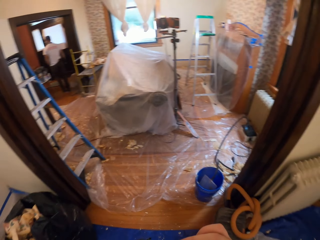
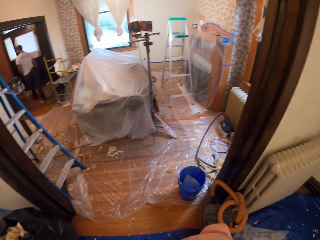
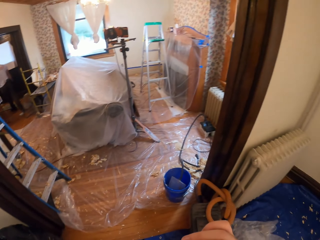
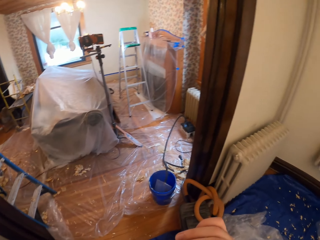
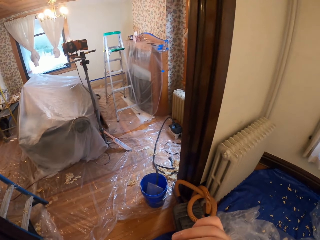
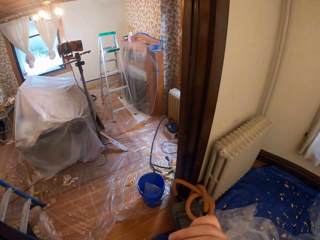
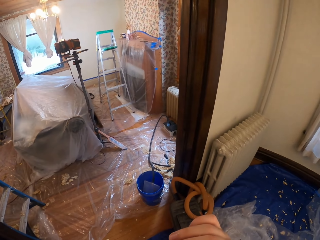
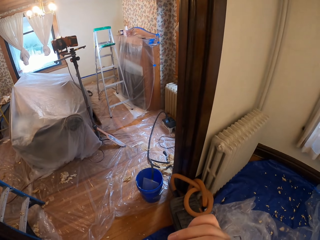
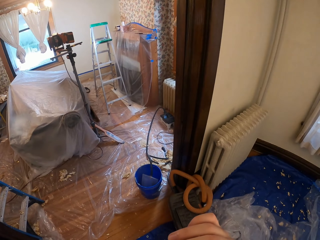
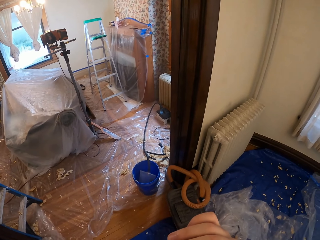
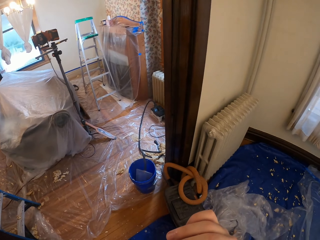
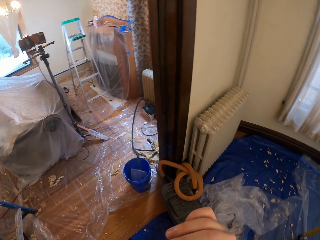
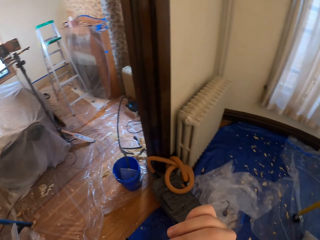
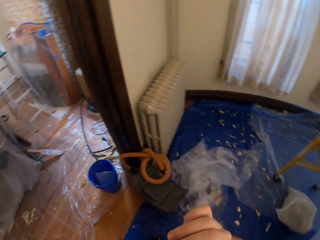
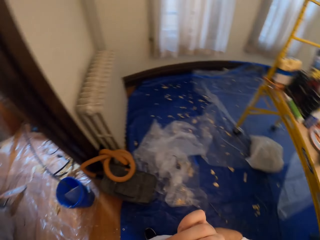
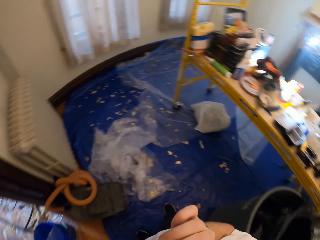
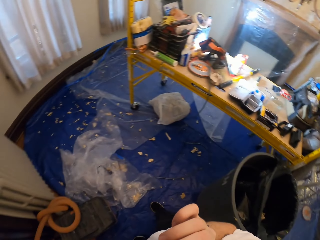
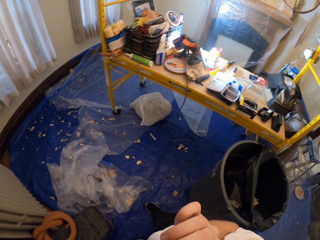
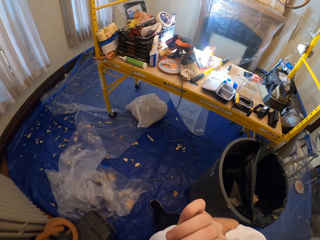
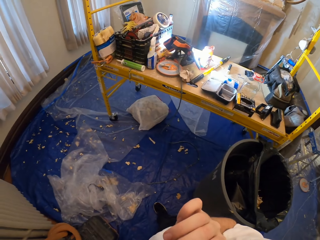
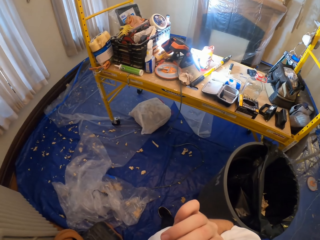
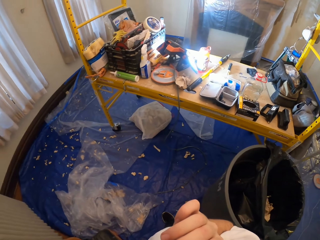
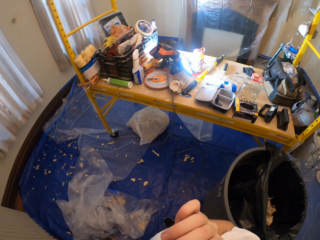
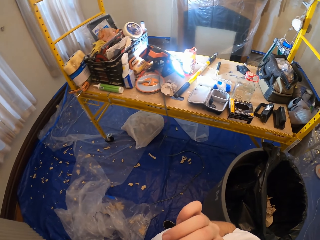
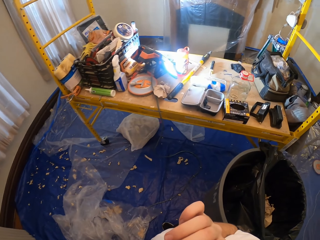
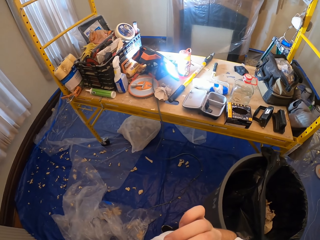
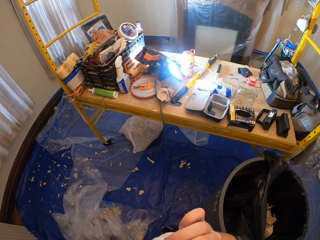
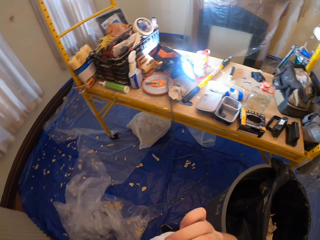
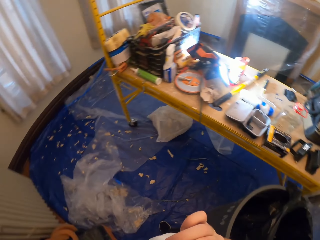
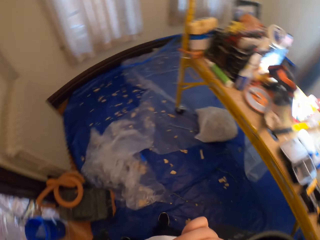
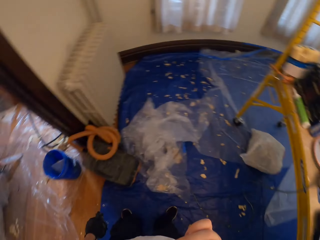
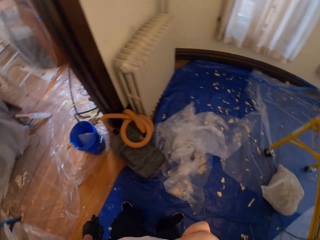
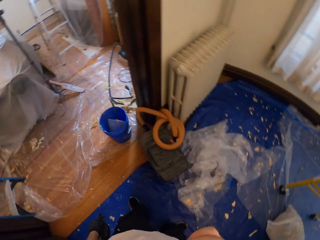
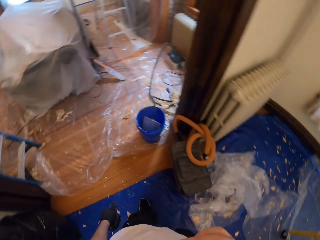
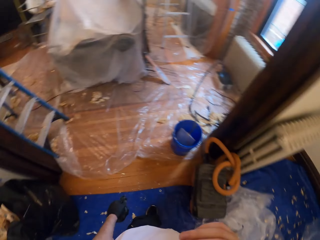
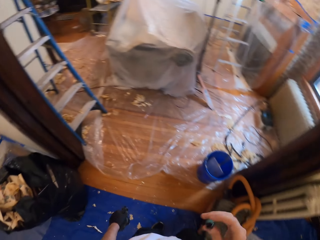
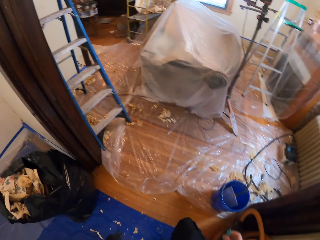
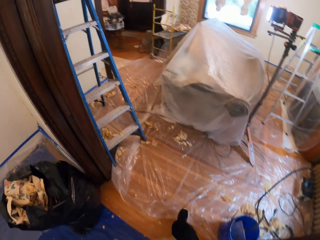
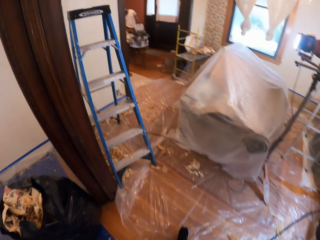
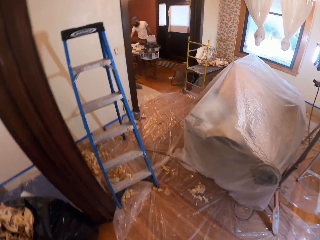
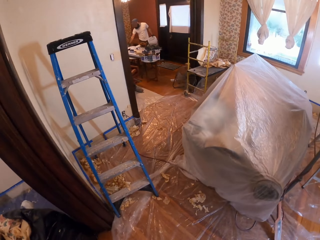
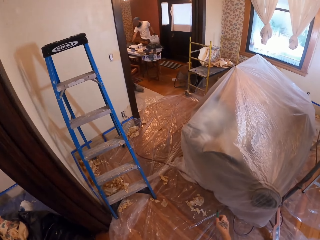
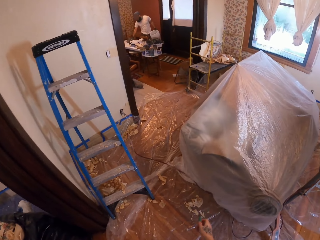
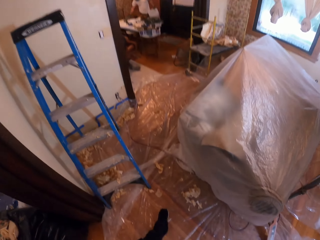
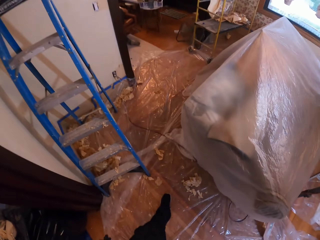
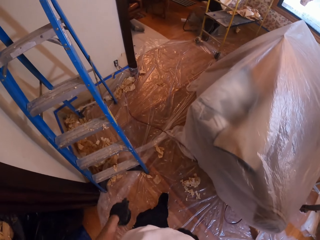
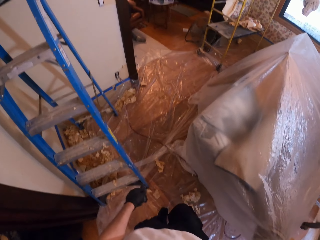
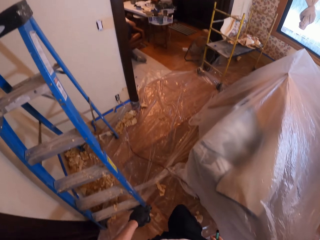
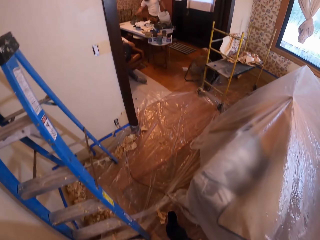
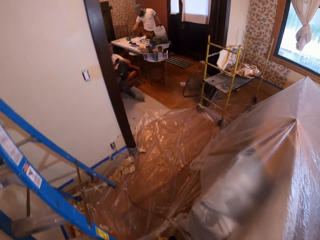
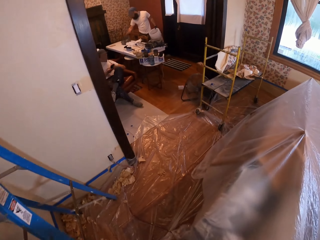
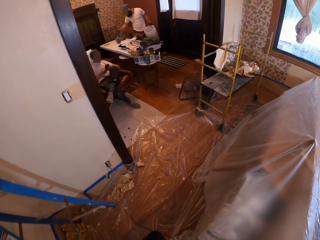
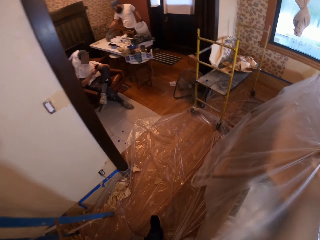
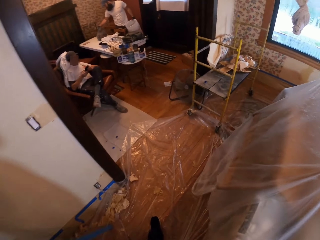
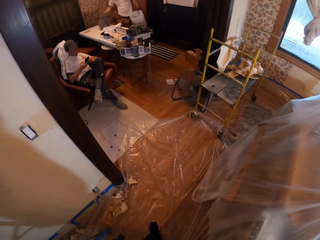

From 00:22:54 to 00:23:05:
Someone walks away. The camera wearer looks around. They smoke a cigarette. They walk in another room.

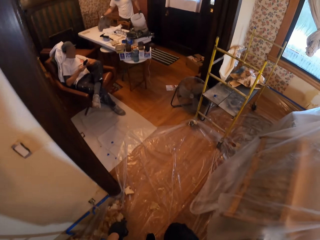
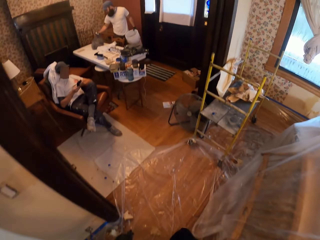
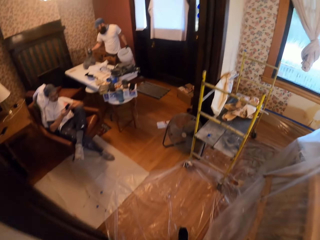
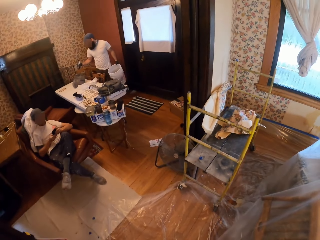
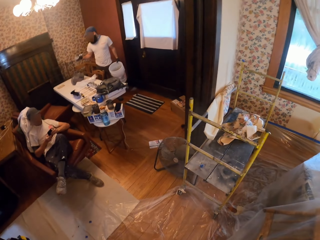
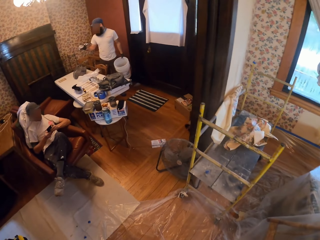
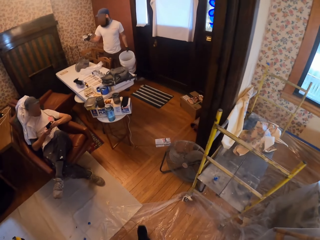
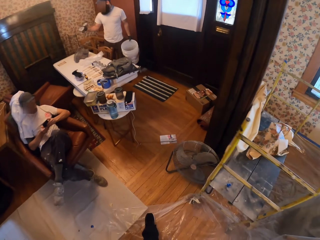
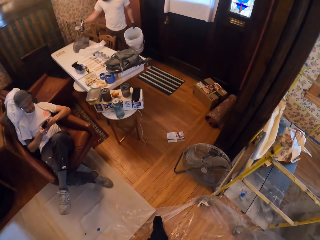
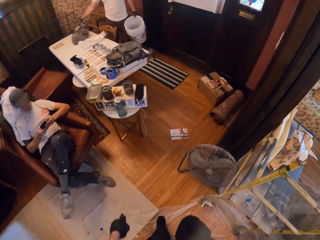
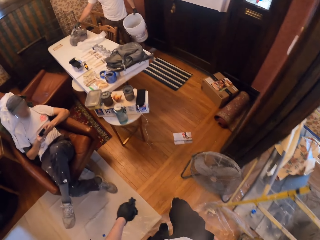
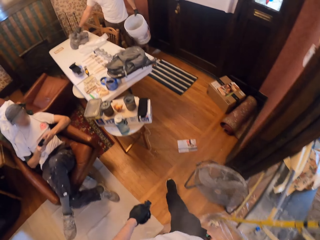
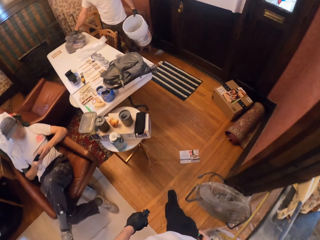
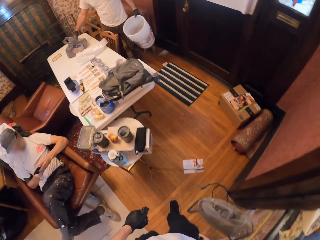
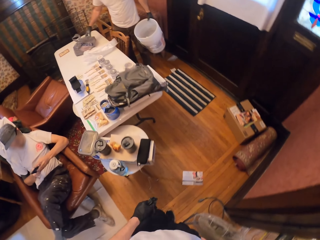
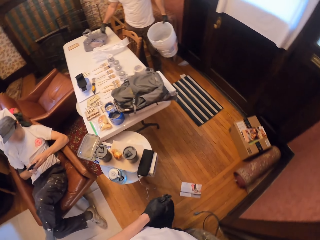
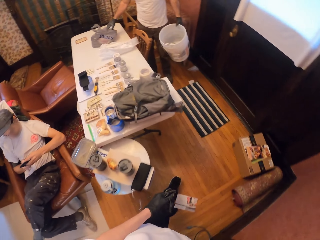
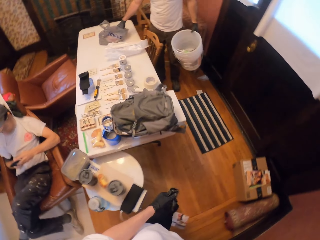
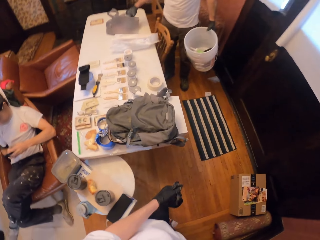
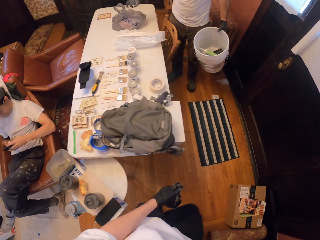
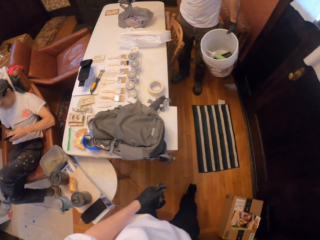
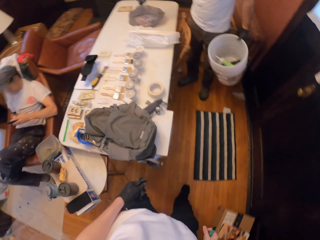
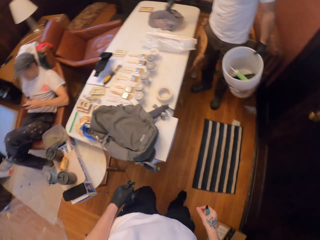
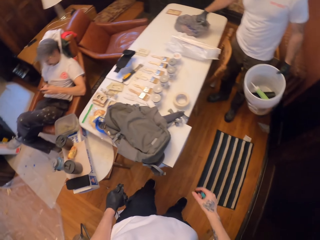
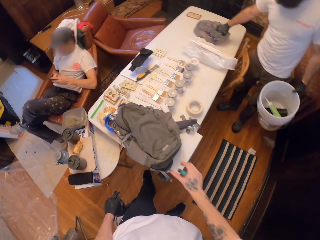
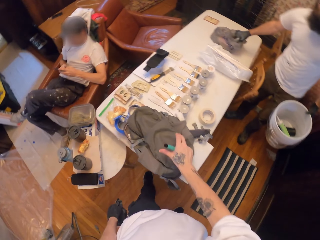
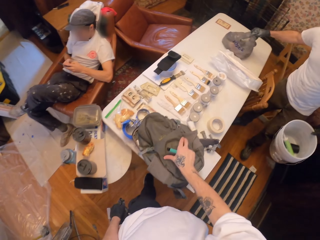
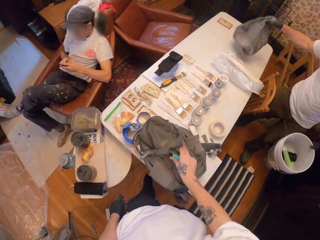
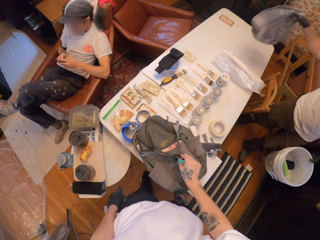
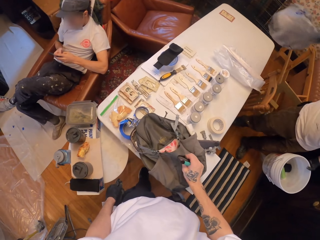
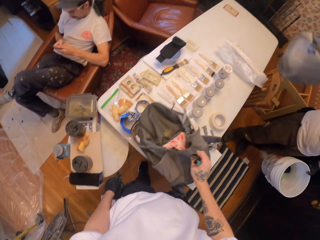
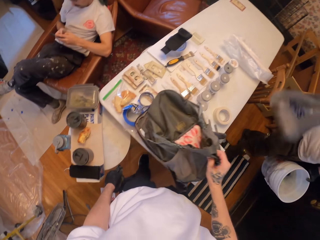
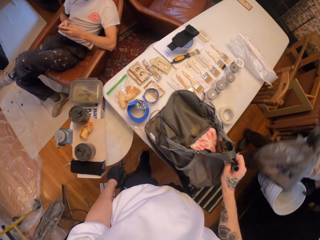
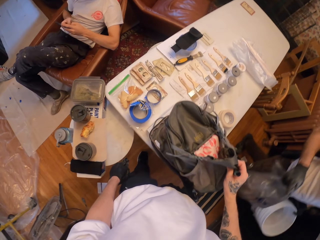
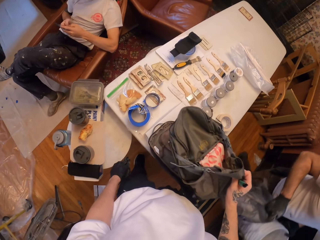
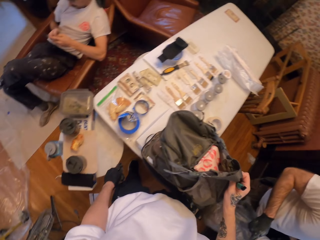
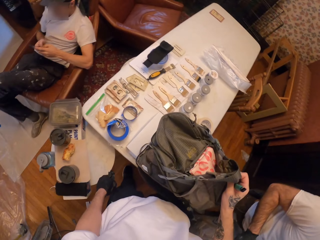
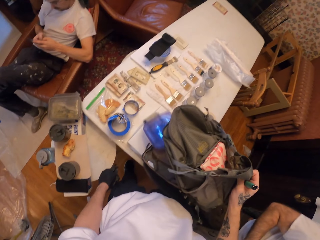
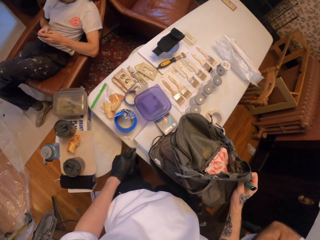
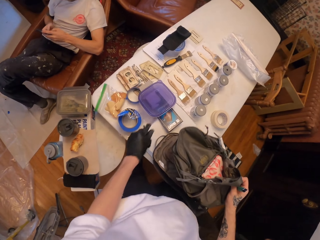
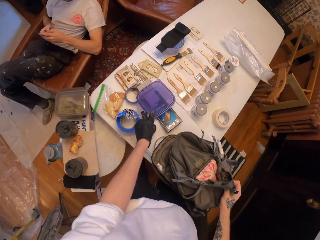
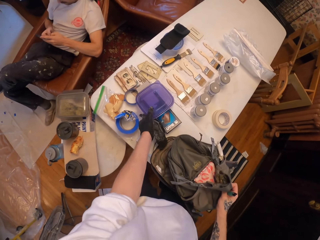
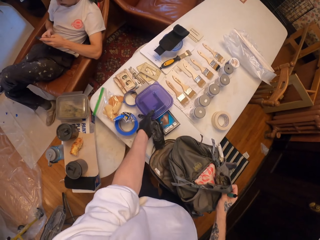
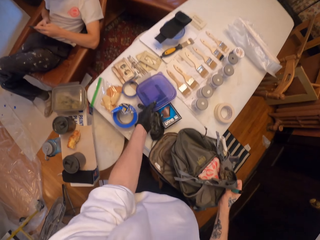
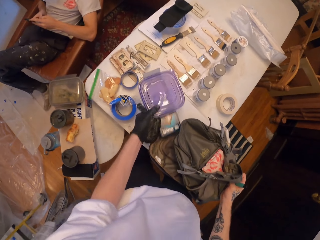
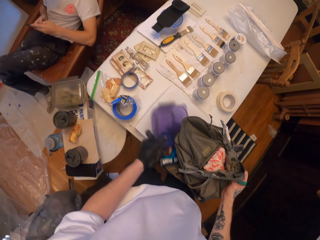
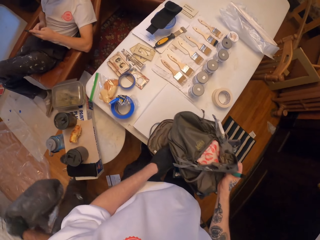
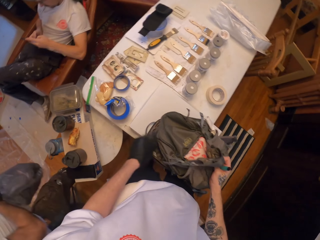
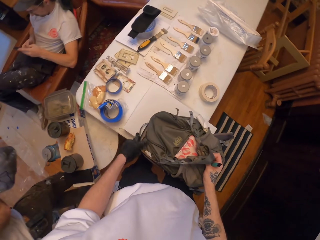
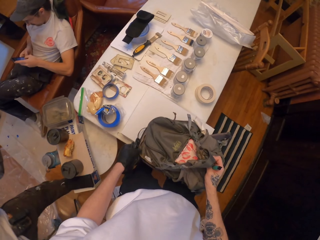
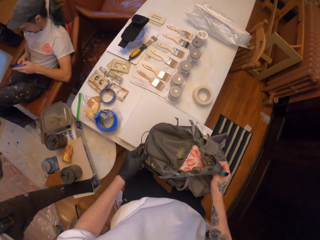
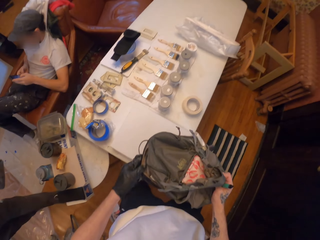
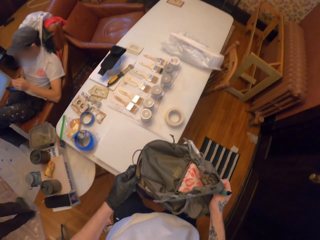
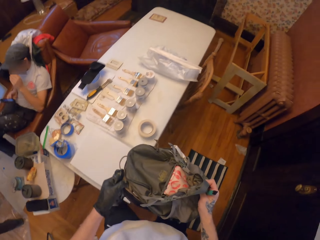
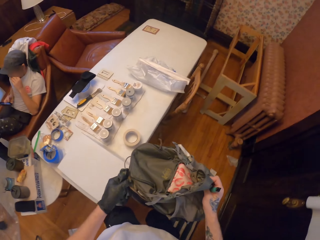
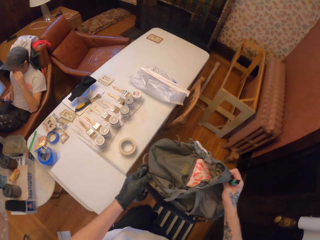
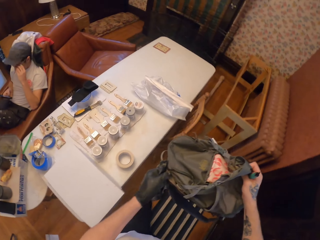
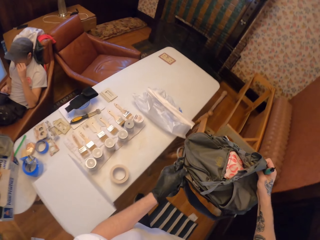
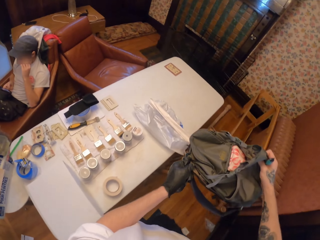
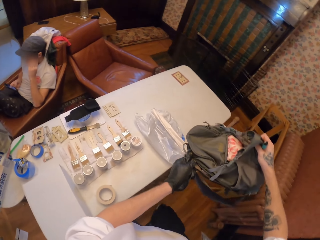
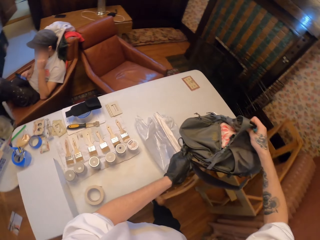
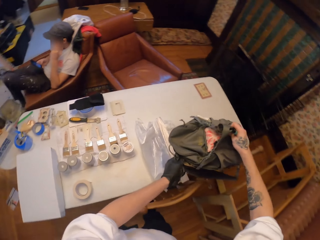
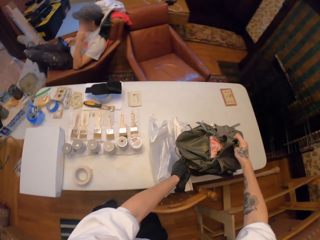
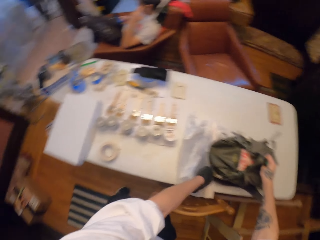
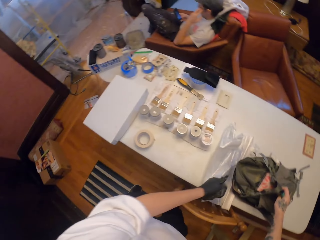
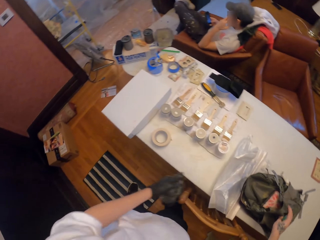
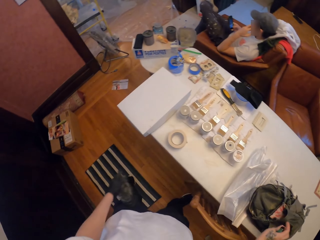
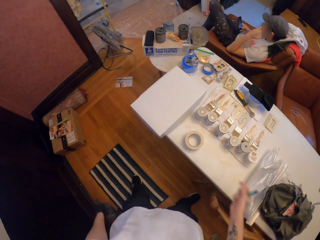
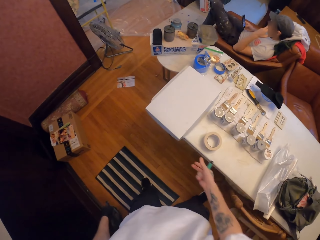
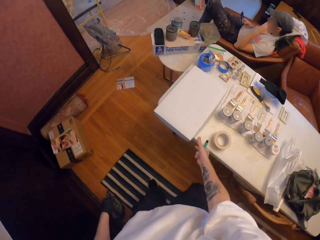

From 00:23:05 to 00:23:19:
The camera wearer walks to the other side of the room. Someone scrolls his phone. Another person puts waste in the plastic bag. The camera wearer picks a bag from the table. The other person picks the plastic bag from the table. The camera wearer holds the bag and bends the bag. They pick a dish that fell from the bag. They put a plastic tin on the table. They put the dish in the bag. They pick up the bag. They put the bag on the table.
